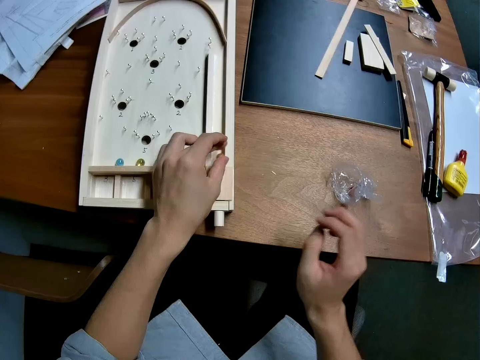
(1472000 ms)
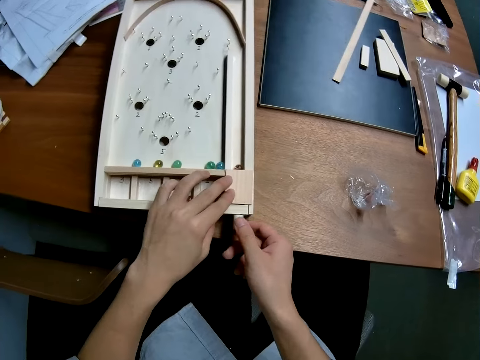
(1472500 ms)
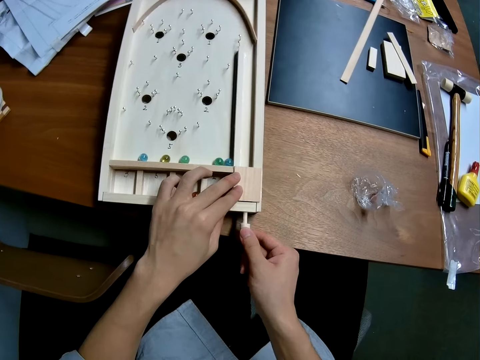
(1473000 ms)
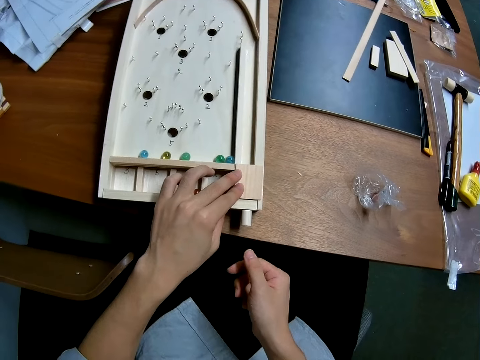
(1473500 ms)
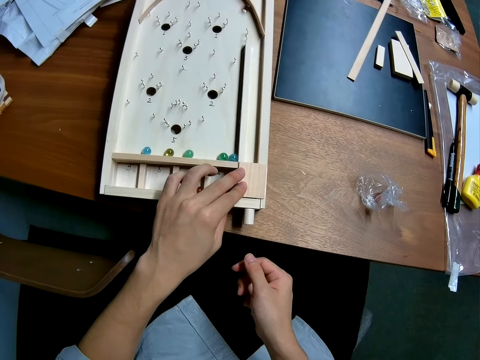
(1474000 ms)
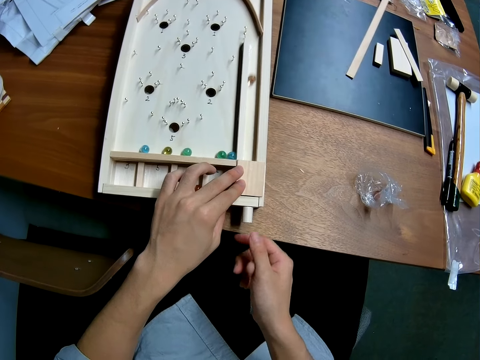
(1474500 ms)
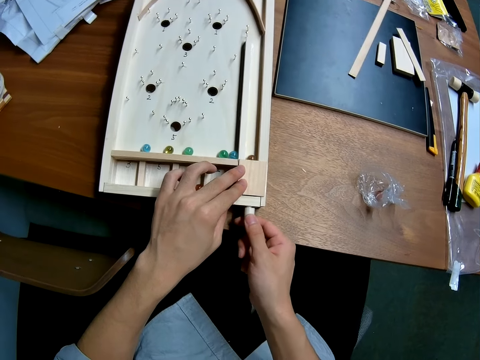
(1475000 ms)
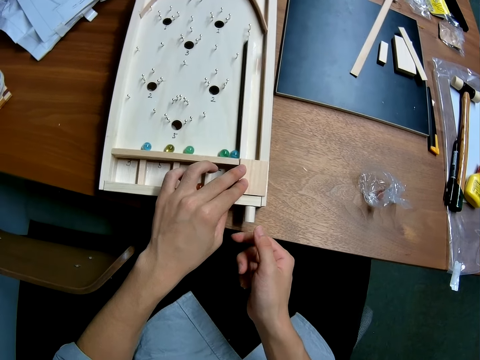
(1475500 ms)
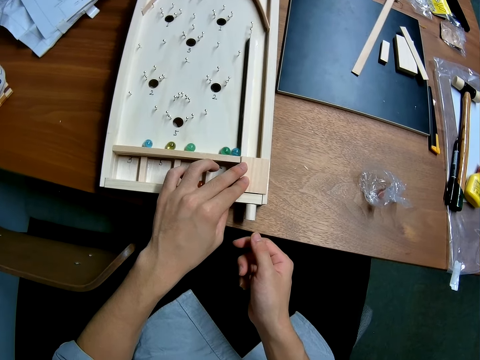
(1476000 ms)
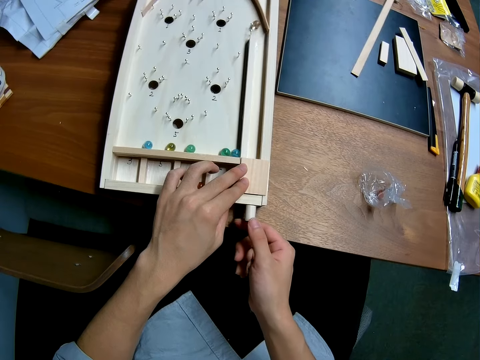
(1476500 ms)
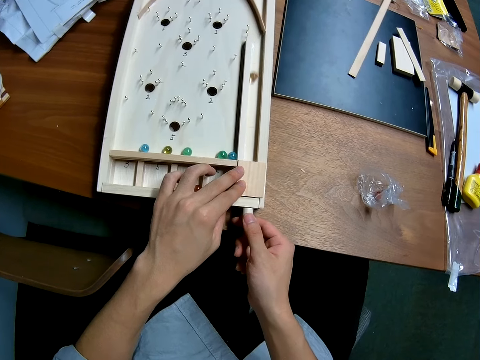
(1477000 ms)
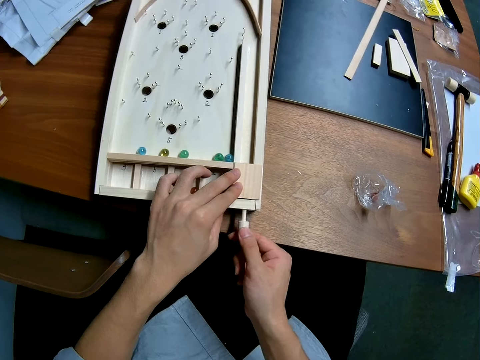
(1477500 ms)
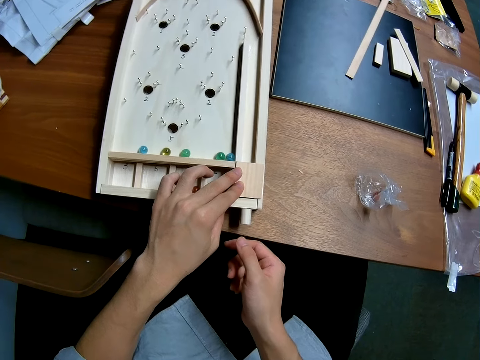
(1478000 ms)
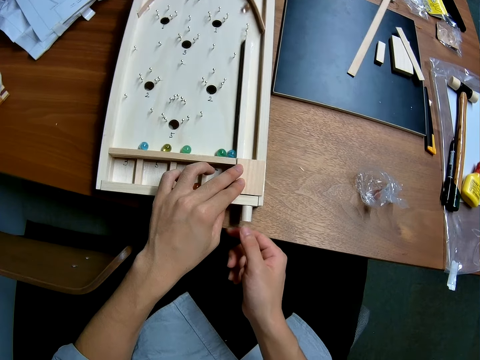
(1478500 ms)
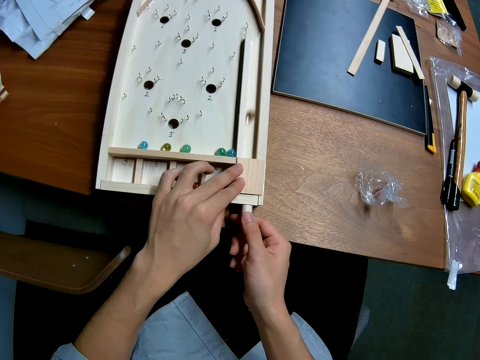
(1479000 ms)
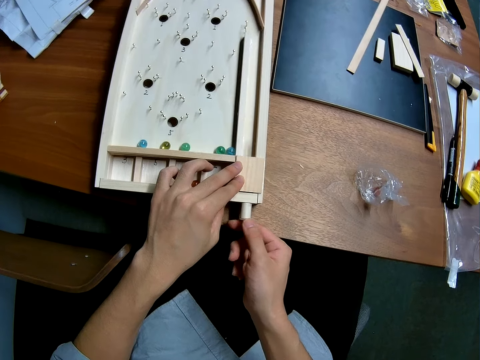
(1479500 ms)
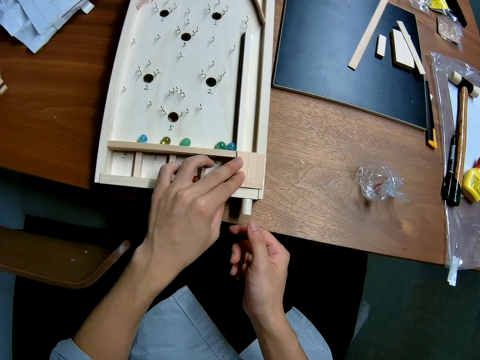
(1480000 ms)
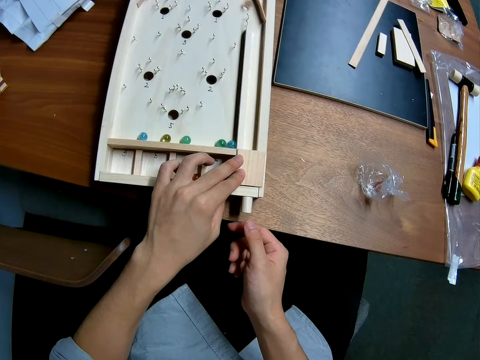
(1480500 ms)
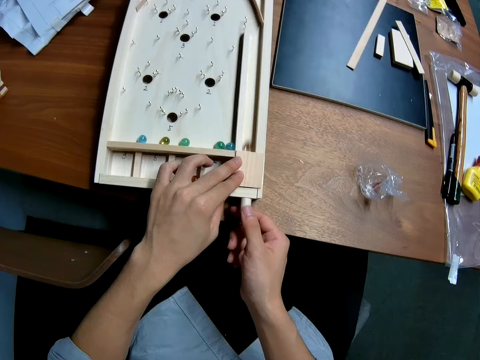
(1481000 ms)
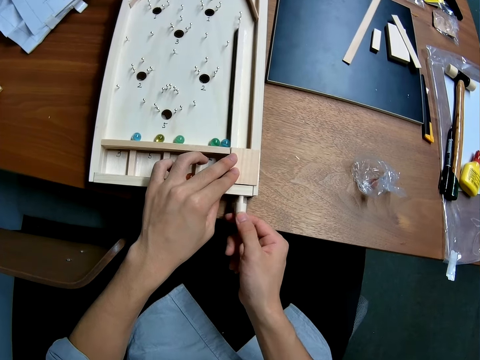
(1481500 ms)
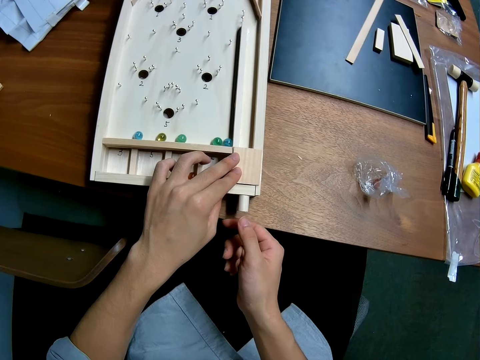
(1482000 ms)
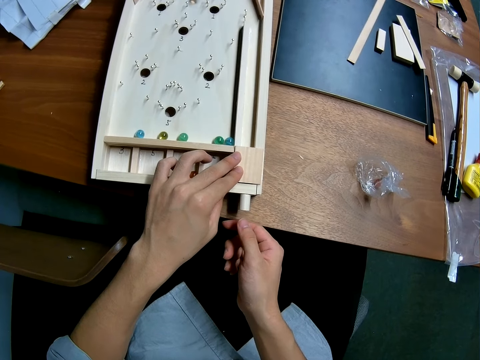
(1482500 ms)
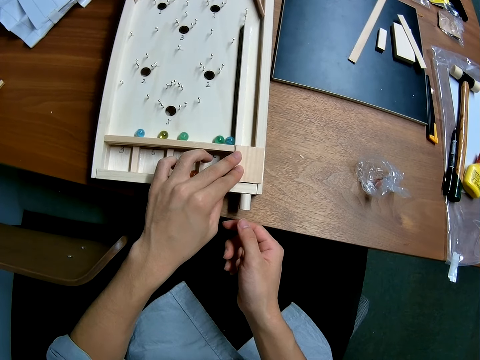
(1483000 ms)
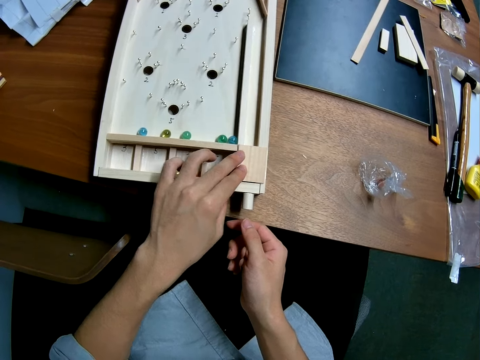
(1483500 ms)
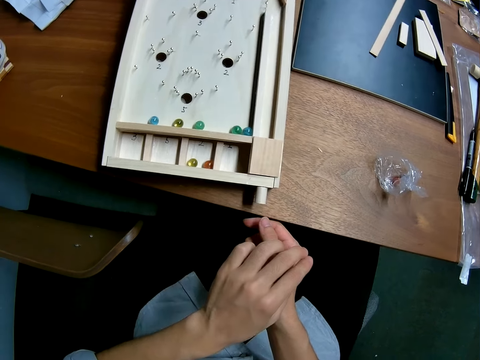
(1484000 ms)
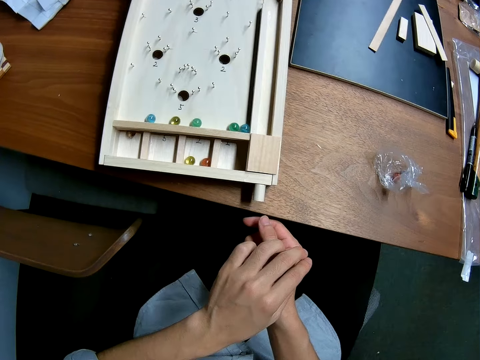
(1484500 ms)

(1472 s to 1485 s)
The camera wearer drops the marble ball on the playfield of the game. He pulls the ball launch lever on the playfield of the game. He pulls the flipper, hits the marble ball, and looks at the playfield. He pulls the flipper again and hits the marble ball. He pulls the flipper and hits the marble ball. He pulls the flipper again and hits the marble ball. He pulls the flipper, hits the marble ball, and looks at the playfield.

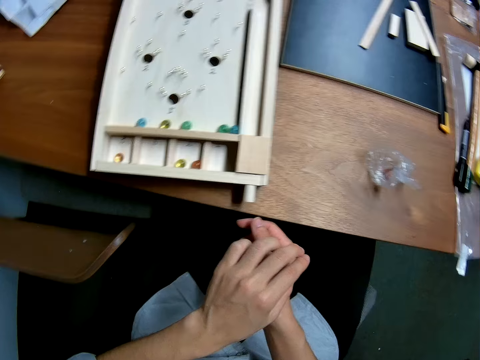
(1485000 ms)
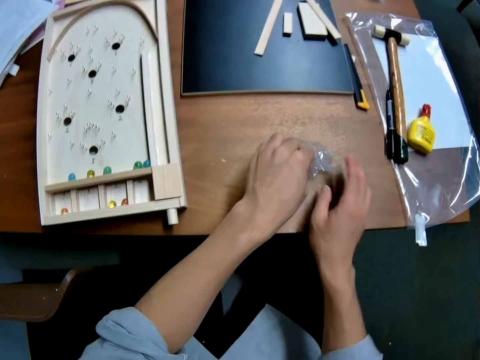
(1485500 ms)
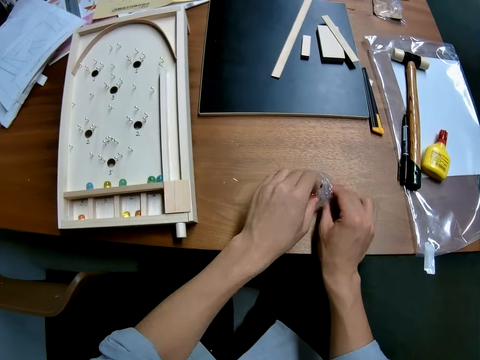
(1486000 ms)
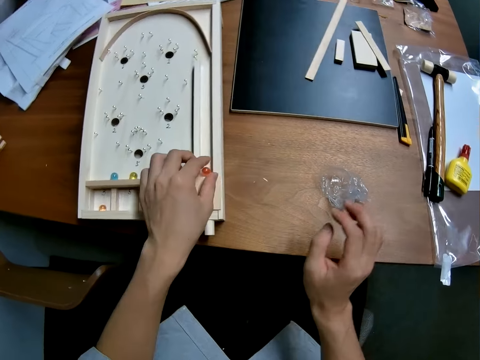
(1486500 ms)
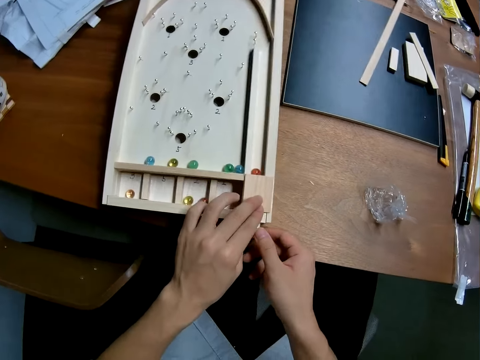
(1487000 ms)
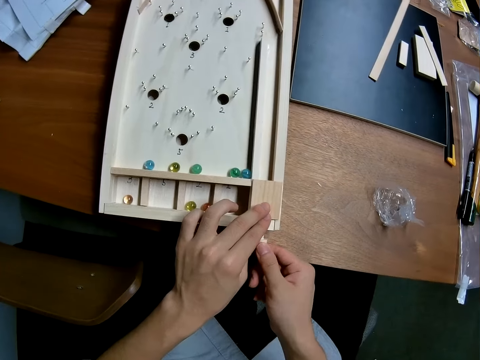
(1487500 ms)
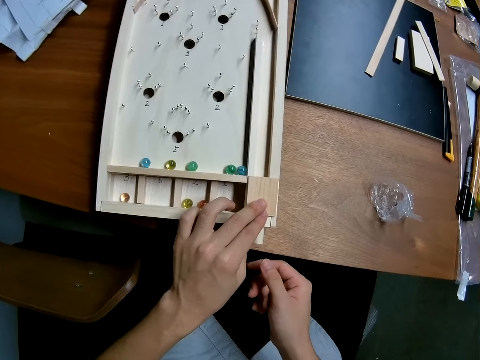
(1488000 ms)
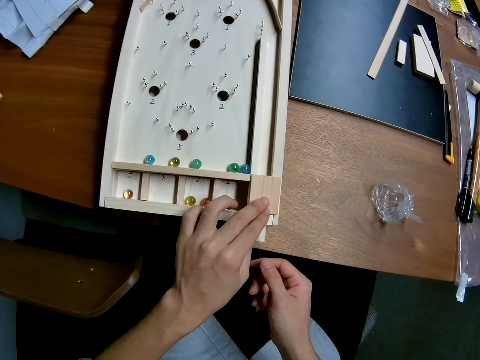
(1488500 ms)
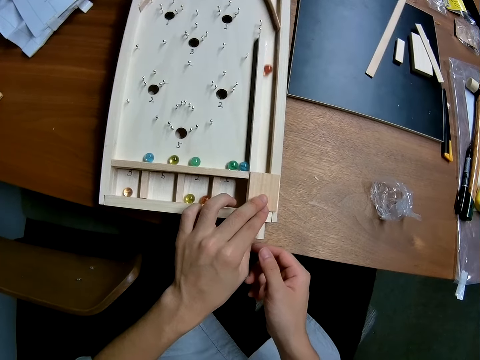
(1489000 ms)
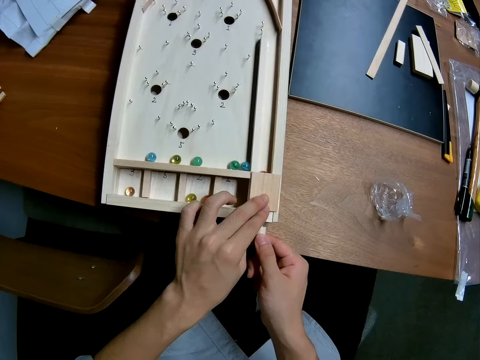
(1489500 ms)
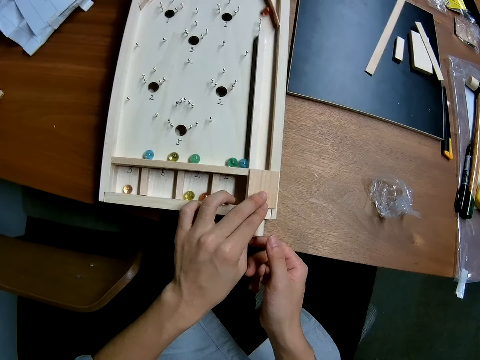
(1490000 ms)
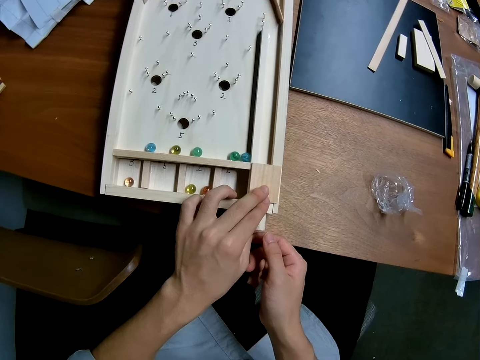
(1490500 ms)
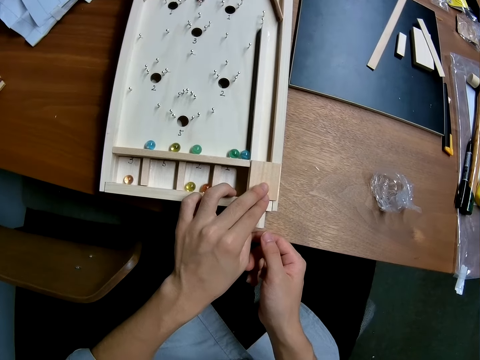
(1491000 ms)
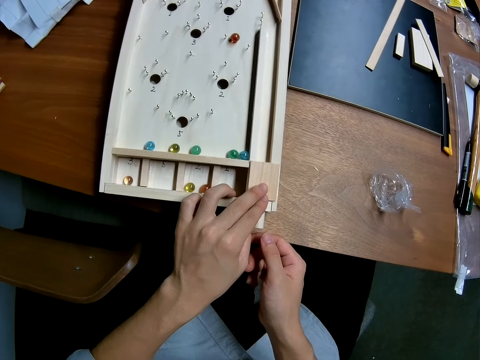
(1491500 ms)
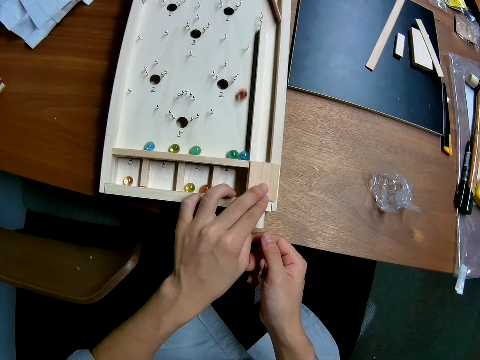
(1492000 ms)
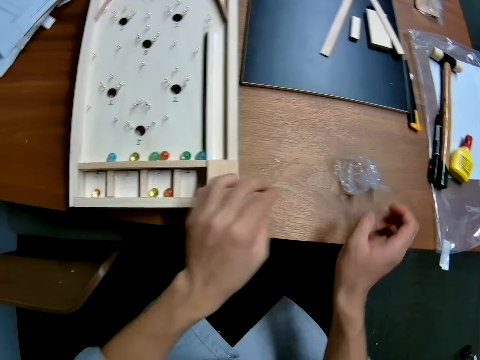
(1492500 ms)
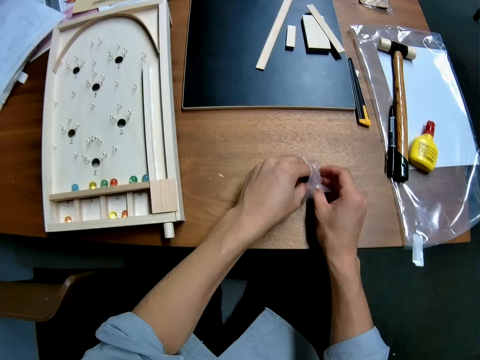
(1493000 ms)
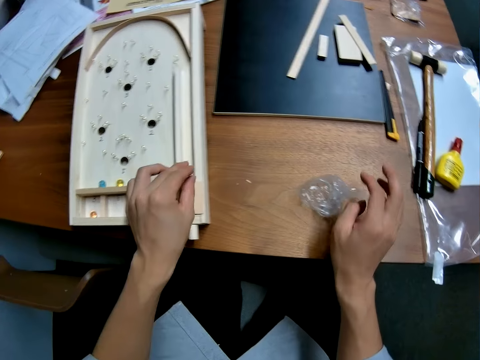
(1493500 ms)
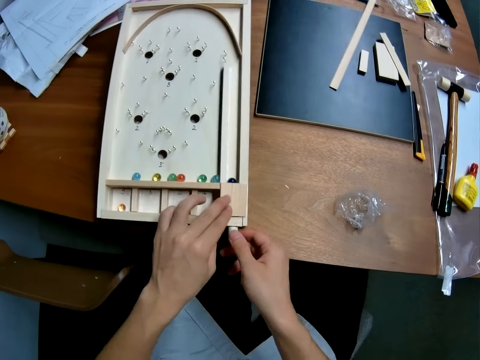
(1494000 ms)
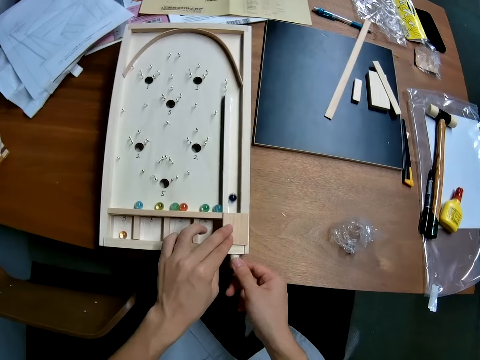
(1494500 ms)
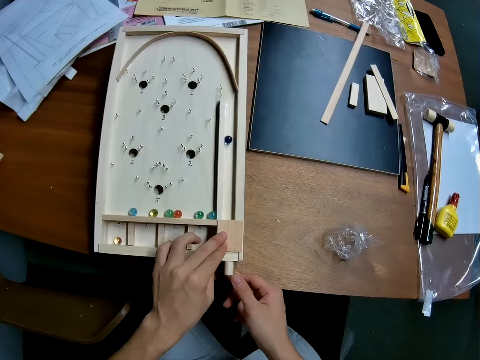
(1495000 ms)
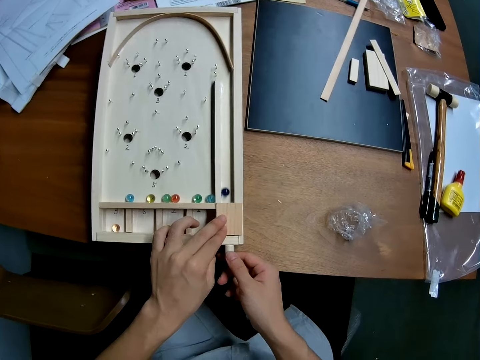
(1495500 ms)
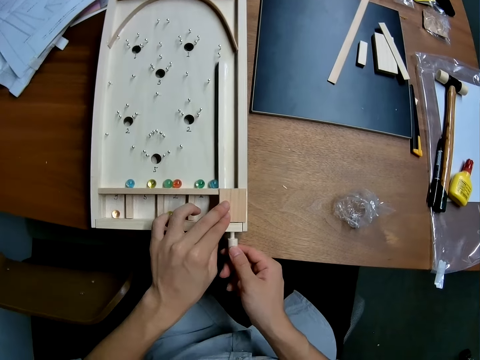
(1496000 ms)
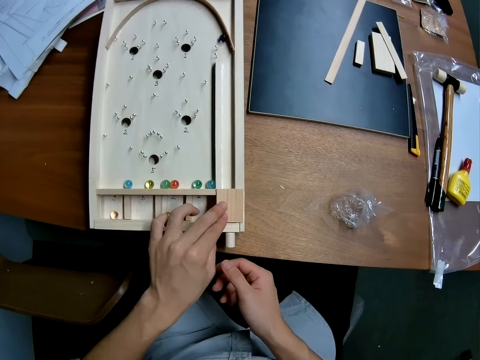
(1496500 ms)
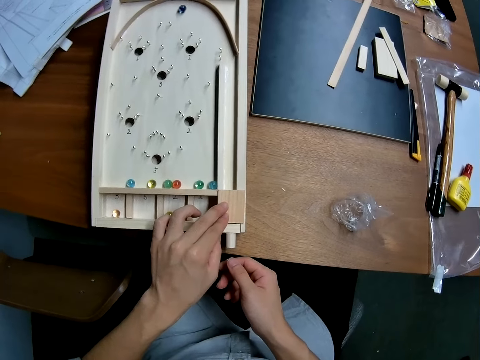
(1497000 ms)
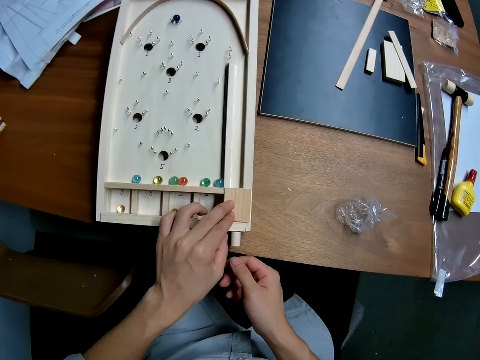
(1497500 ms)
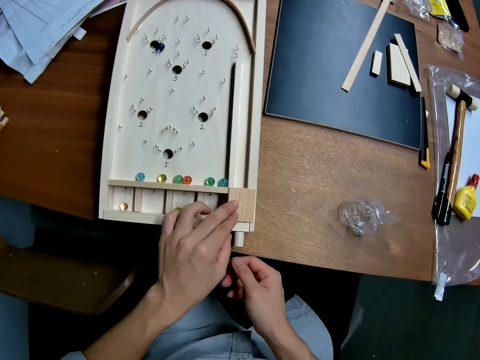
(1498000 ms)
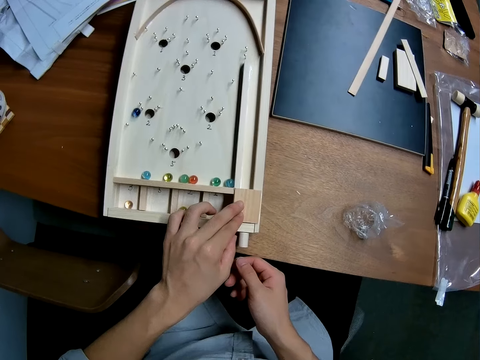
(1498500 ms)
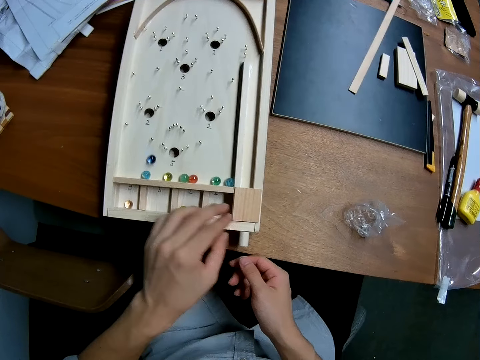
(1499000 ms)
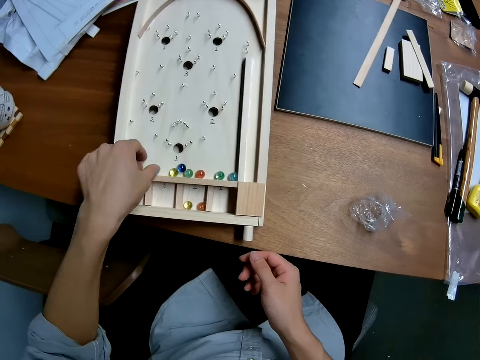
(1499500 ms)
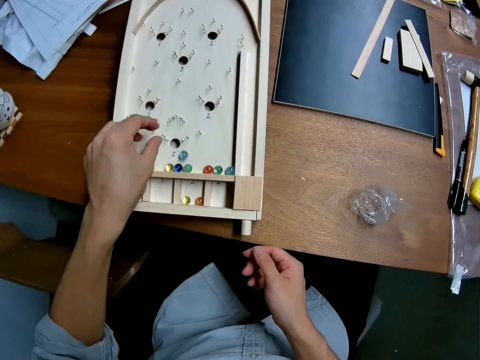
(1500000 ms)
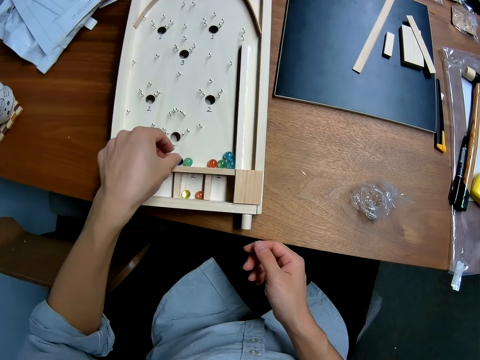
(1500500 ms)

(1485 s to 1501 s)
The camera wearer holds the nylon of the balls on the table with his right hand. He takes a ball from the nylon with his left hand. He drops the marble ball on the playfield of the game. He pulls the ball launch lever on the playfield of the game. He pulls the flipper and hits the marble ball. He pulls the flipper again and hits the marble ball. He looks at the playfield. He holds the nylon of the balls on the table with his right hand. He takes a ball from the nylon with his left hand. He drops the marble ball on the playfield of the game. He pulls the ball launch lever on the playfield of the game. He pulls the flipper and hits the marble ball. He pulls the flipper again and hits the marble ball. He looks at the playfield. He adjusts the ball in the playfield of the game. He picks up the marble ball from the playfield and drops the marble ball on the playfield.
